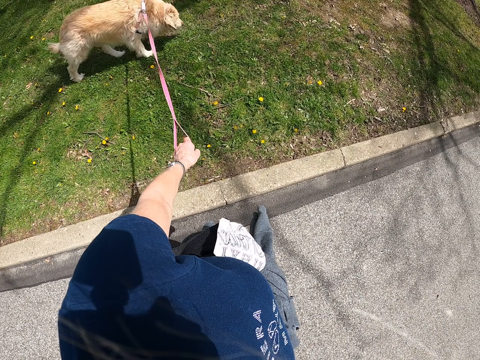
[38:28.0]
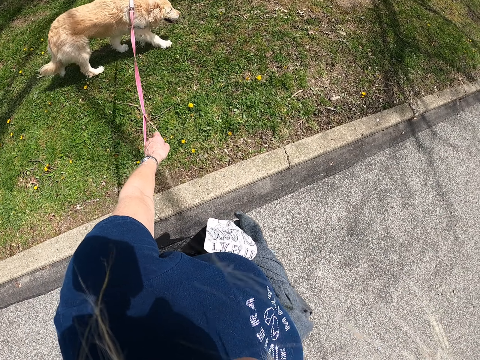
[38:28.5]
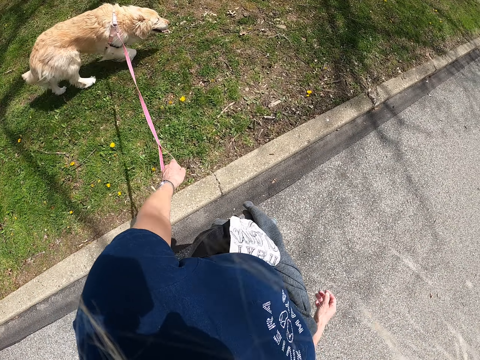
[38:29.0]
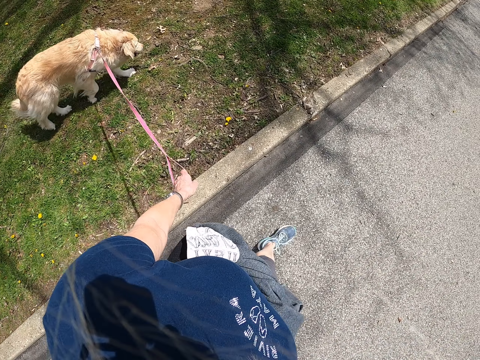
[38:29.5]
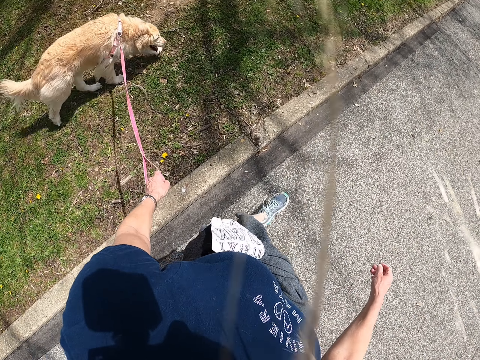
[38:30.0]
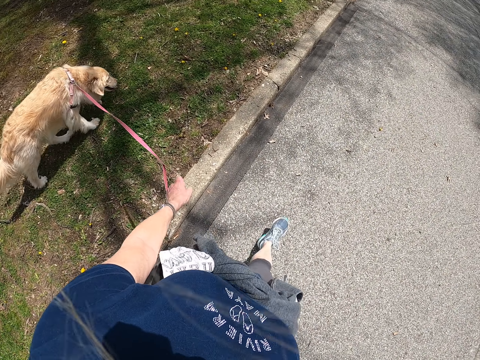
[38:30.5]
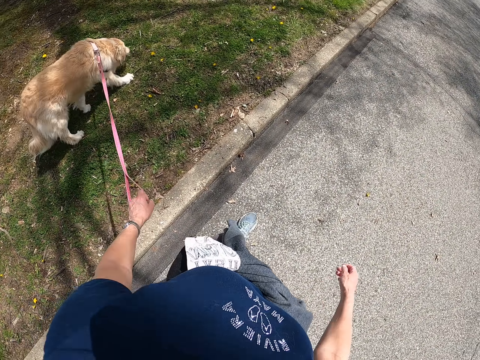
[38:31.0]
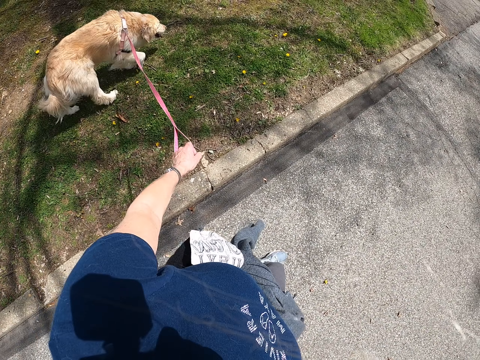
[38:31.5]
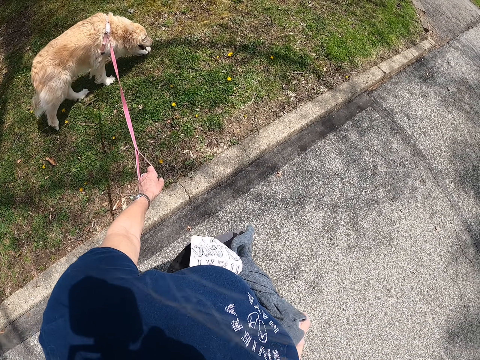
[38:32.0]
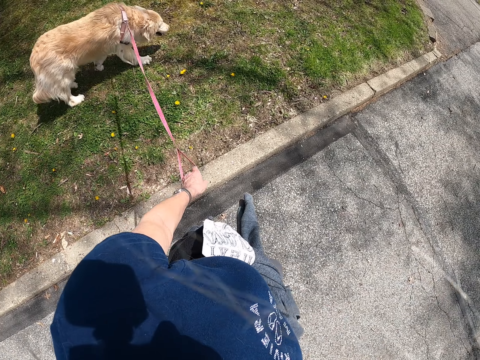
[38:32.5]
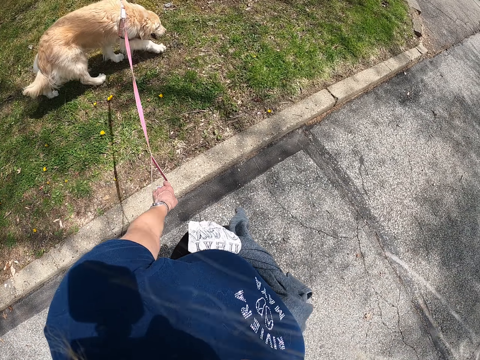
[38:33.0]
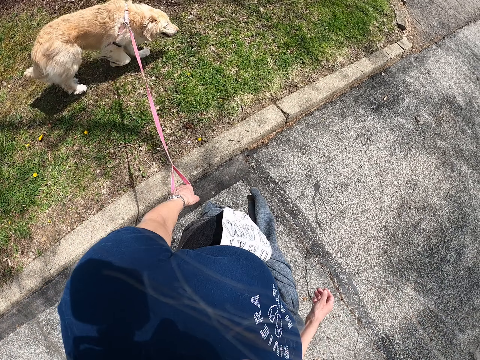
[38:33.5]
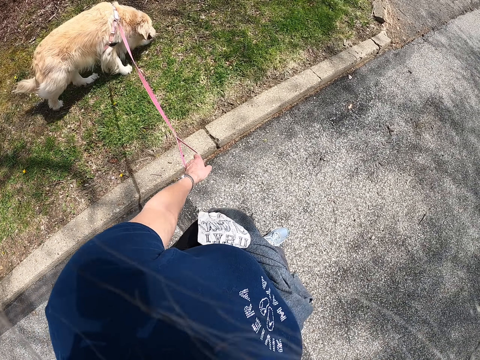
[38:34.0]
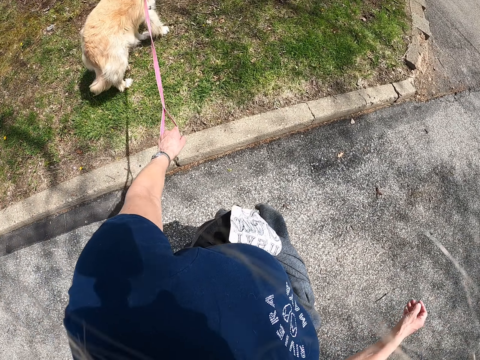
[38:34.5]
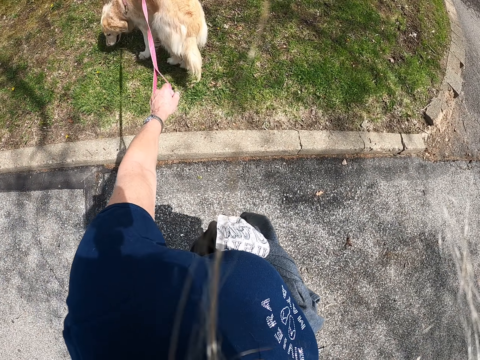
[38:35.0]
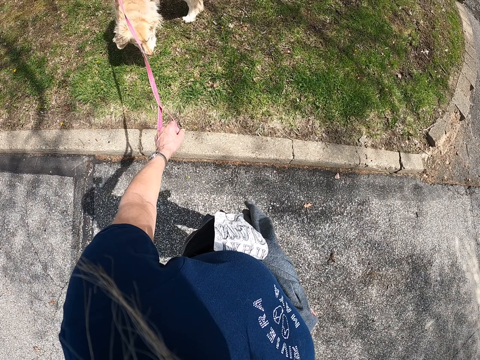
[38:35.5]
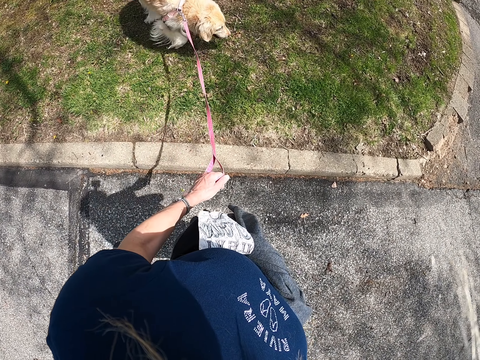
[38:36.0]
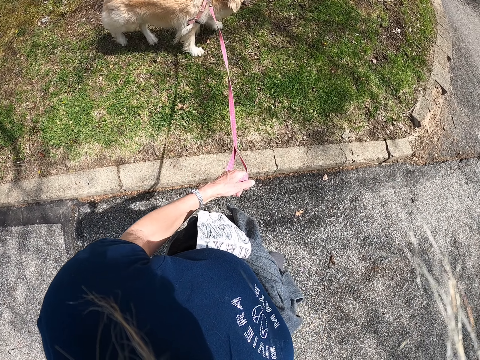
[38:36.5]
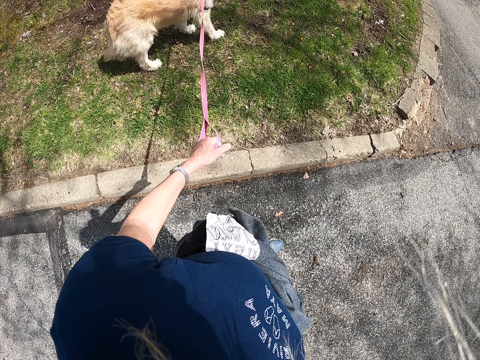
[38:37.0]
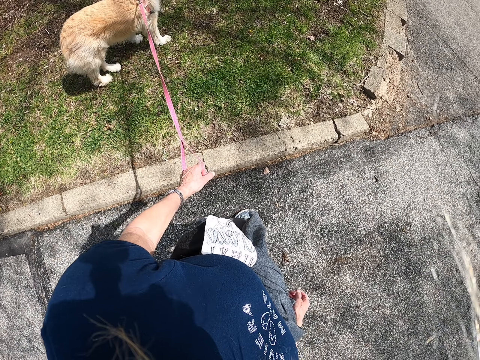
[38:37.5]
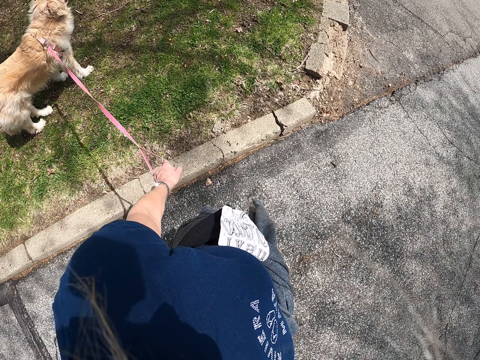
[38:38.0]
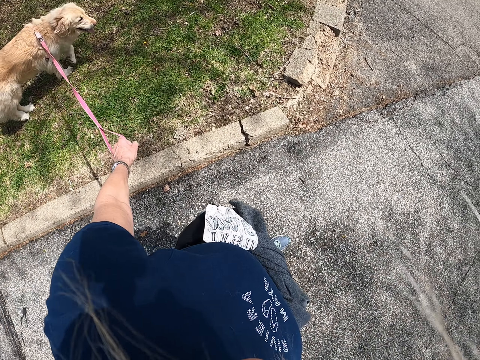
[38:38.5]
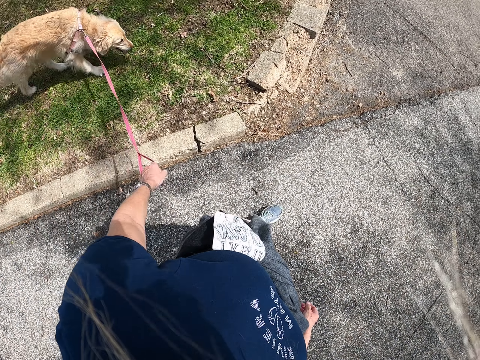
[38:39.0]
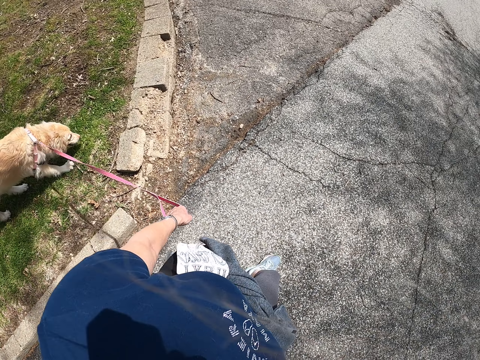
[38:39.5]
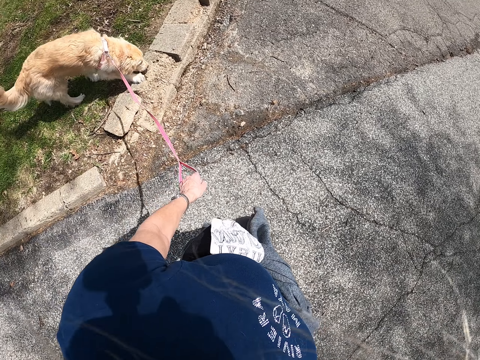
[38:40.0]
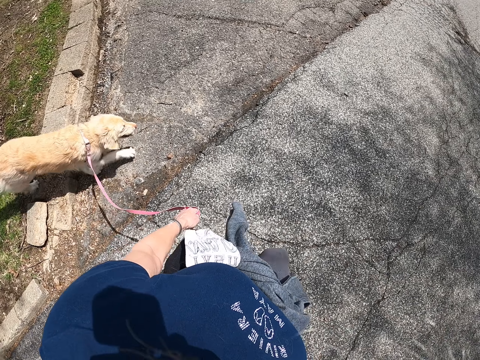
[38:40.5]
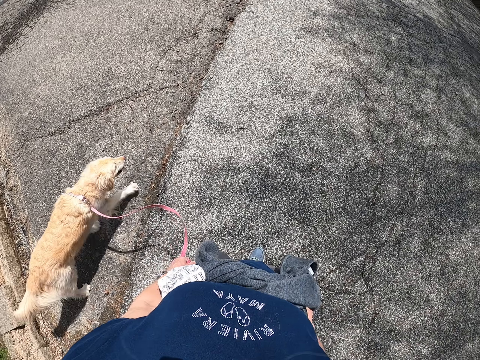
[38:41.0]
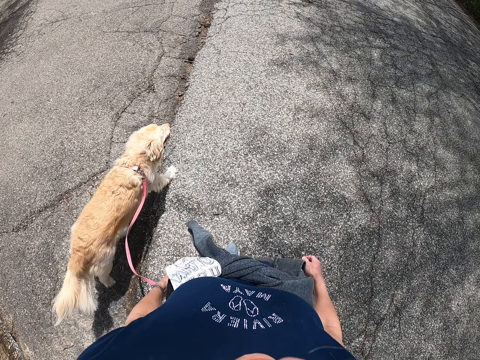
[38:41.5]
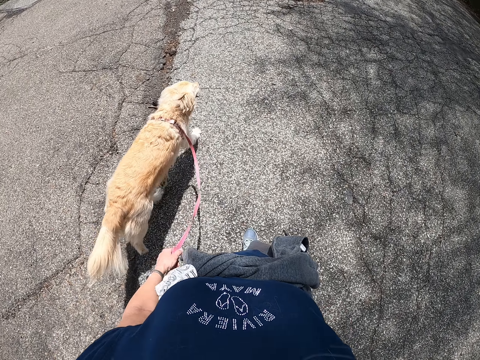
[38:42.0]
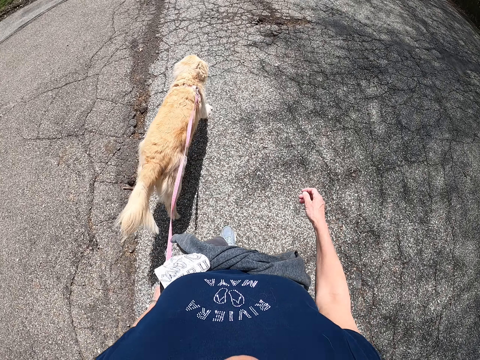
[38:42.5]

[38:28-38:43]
The camera wearer stops to walk. They walk on the road.

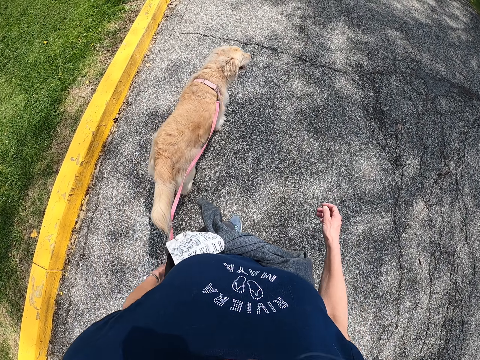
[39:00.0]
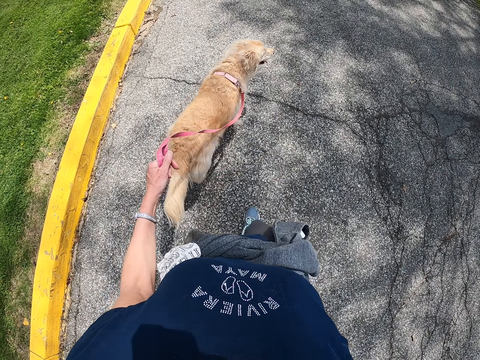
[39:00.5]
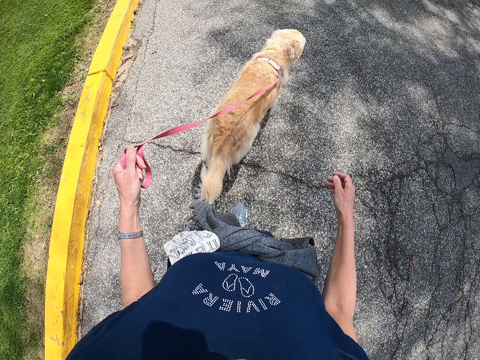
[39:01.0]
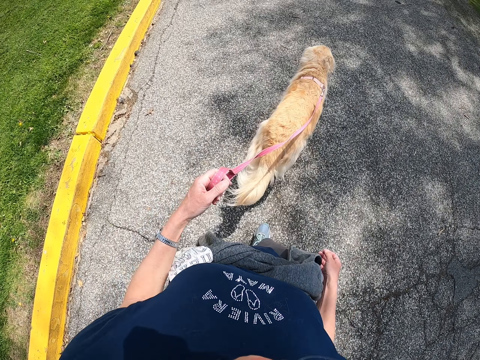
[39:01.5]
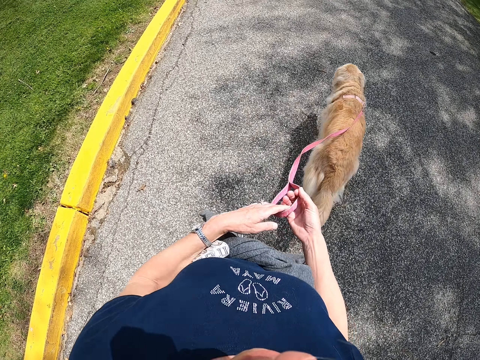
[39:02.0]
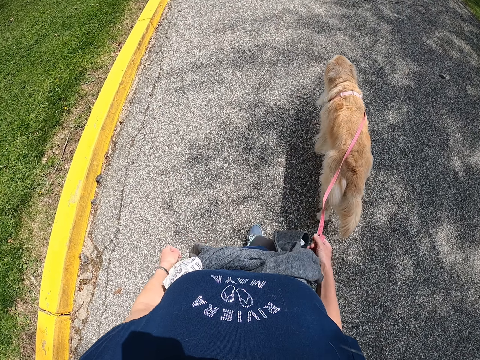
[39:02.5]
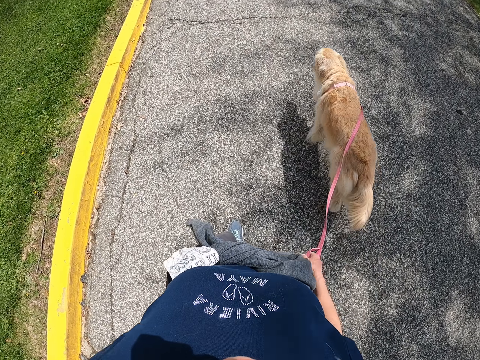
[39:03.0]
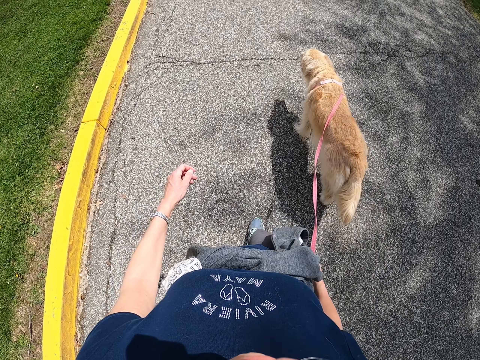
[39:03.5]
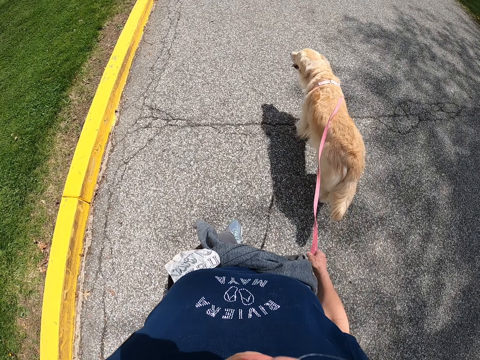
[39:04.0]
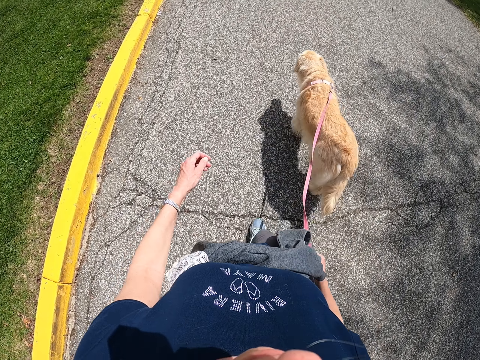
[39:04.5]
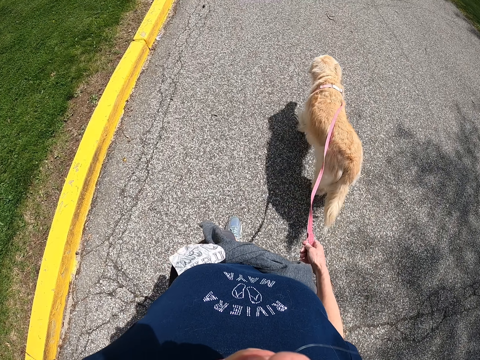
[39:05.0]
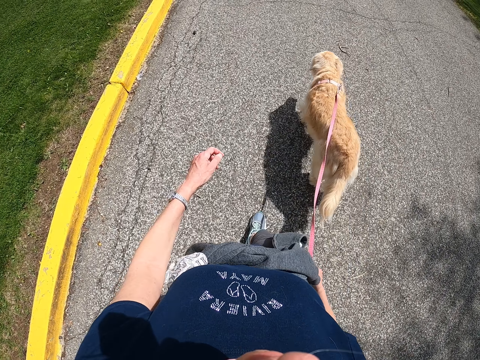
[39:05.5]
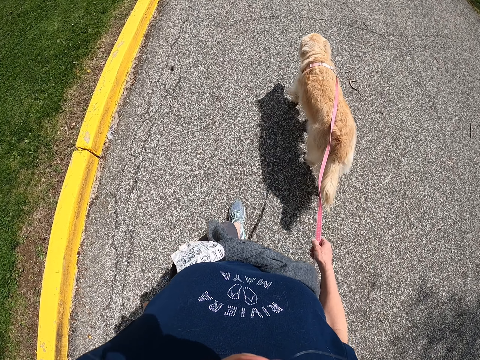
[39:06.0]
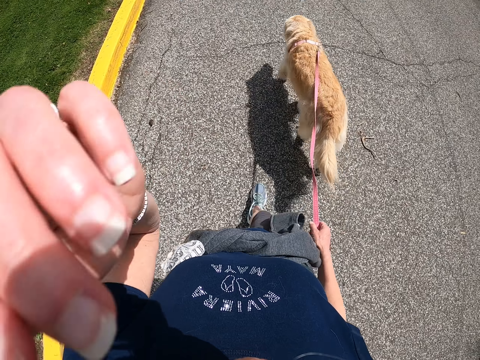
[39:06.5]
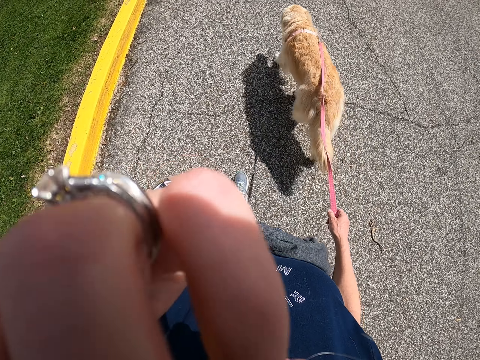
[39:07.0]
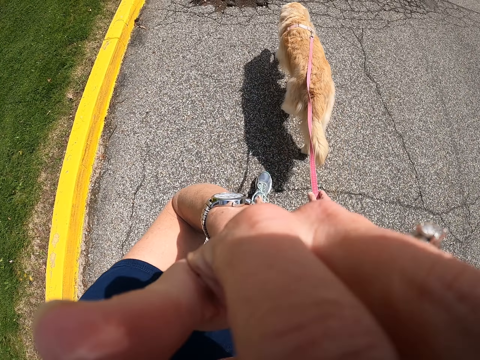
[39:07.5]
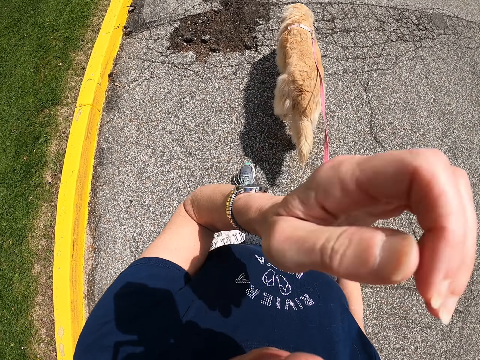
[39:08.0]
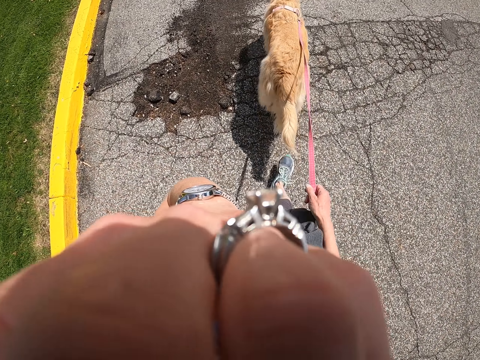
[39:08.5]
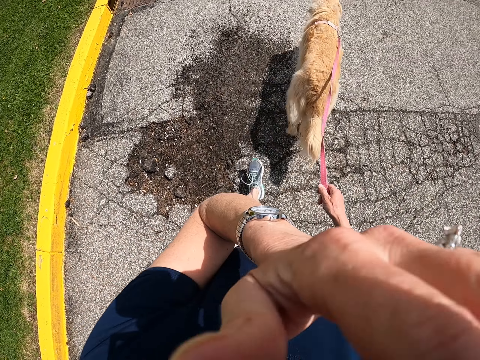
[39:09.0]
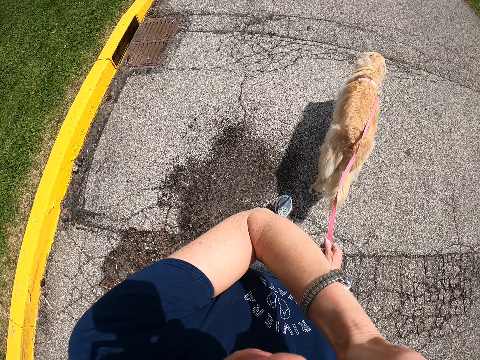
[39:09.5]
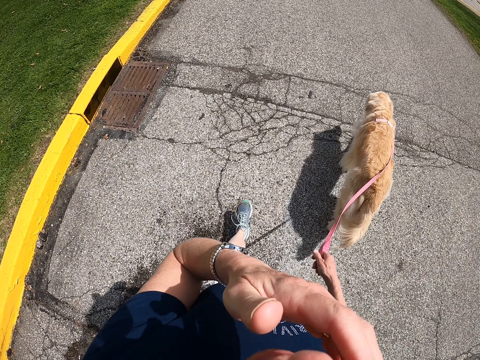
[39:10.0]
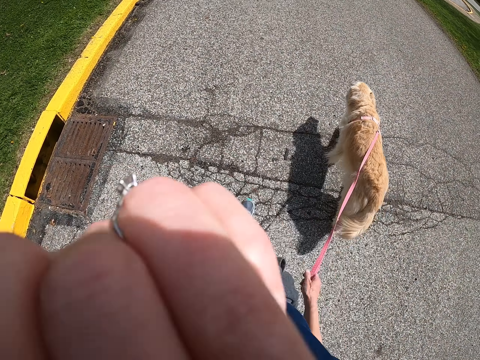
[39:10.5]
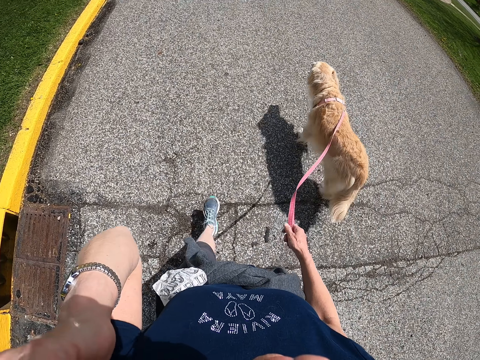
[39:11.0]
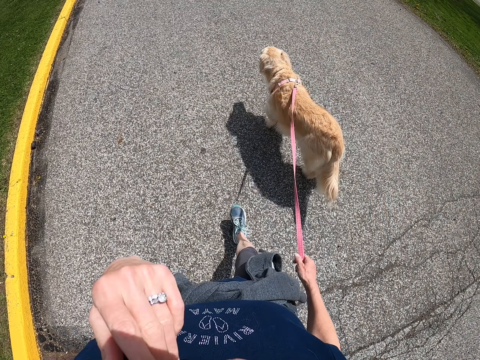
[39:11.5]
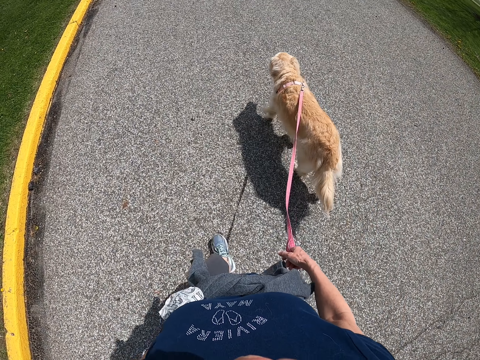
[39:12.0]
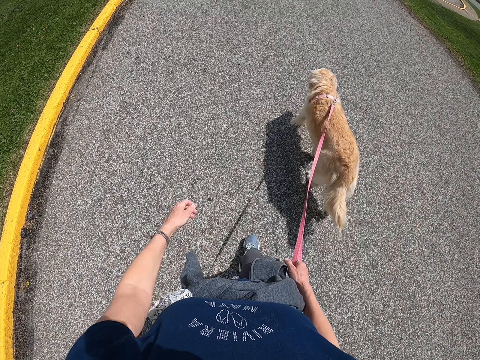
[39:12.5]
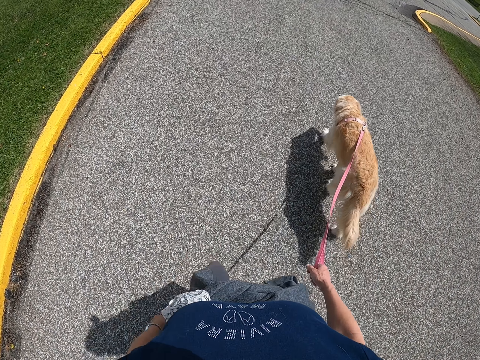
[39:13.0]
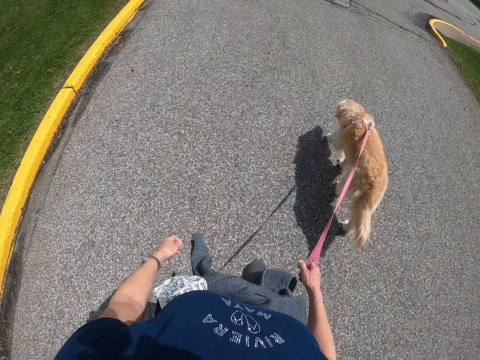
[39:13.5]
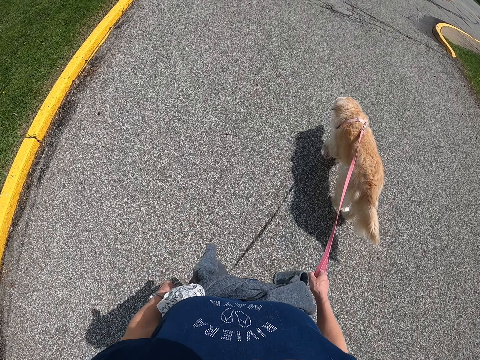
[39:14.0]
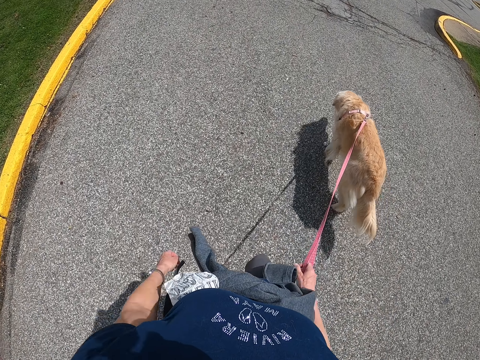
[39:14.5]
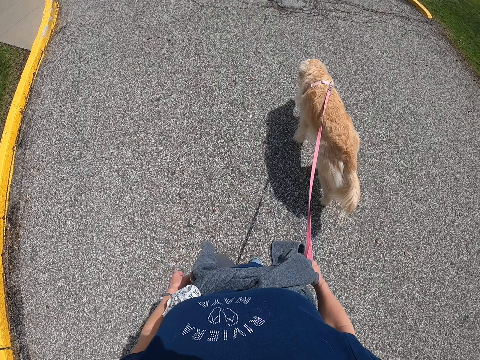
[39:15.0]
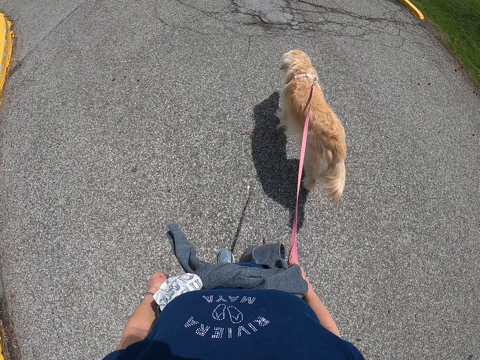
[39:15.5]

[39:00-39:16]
The camera wearer exchanges the dog leash to the other hand. They walk along the road. They lift up the hand. They put the hand down. They walk along the road.
